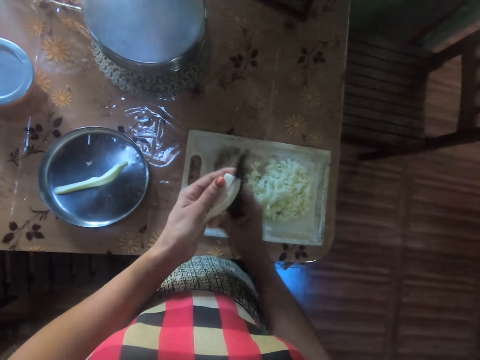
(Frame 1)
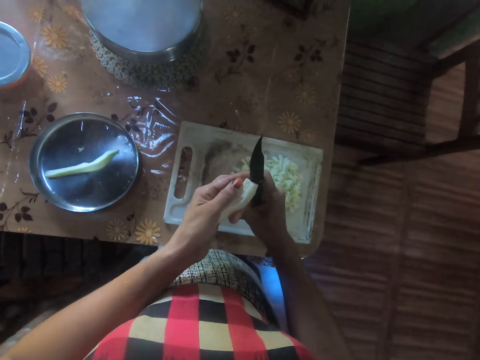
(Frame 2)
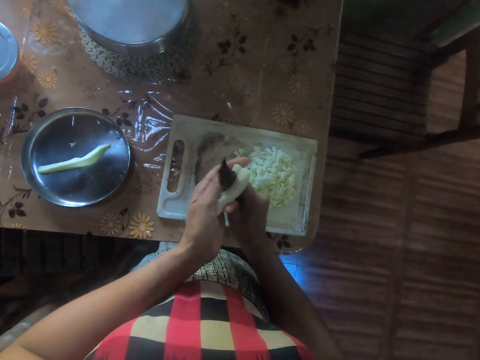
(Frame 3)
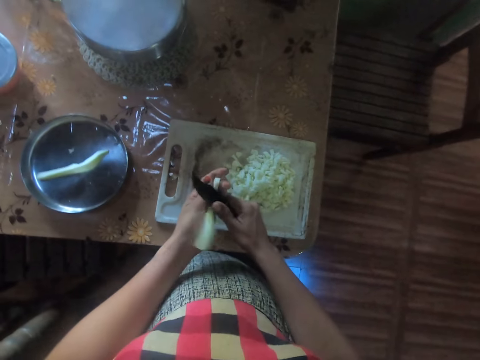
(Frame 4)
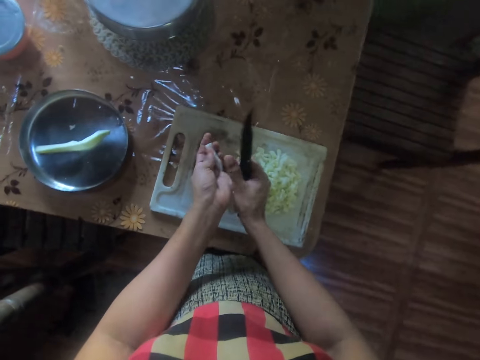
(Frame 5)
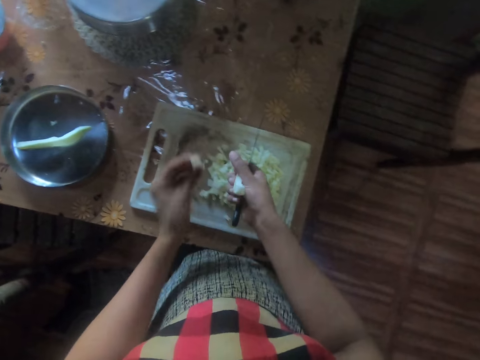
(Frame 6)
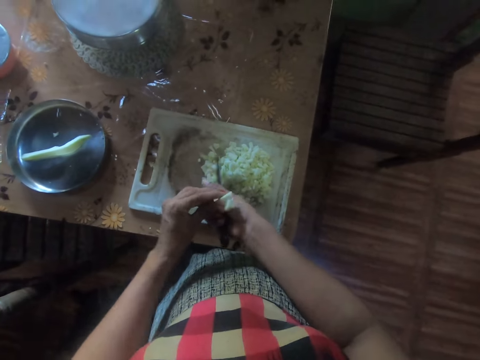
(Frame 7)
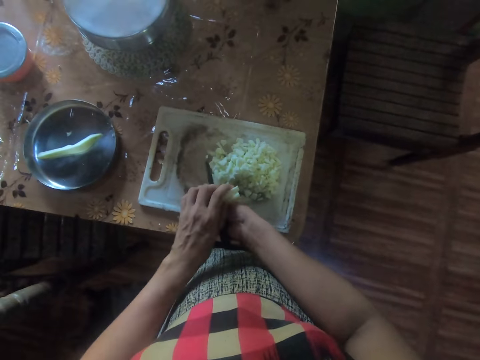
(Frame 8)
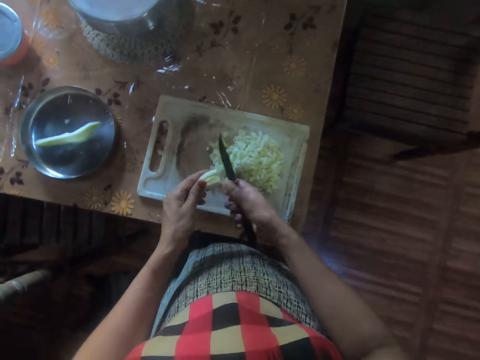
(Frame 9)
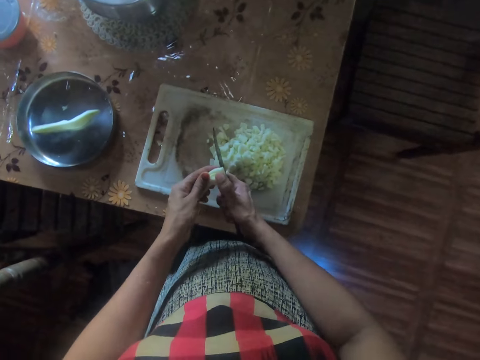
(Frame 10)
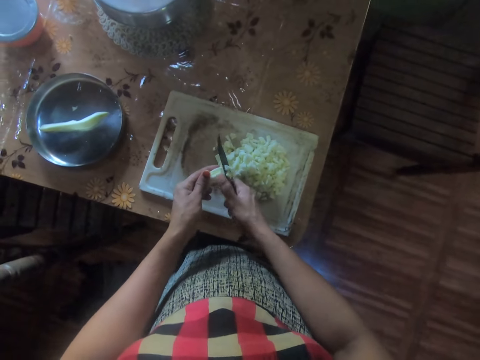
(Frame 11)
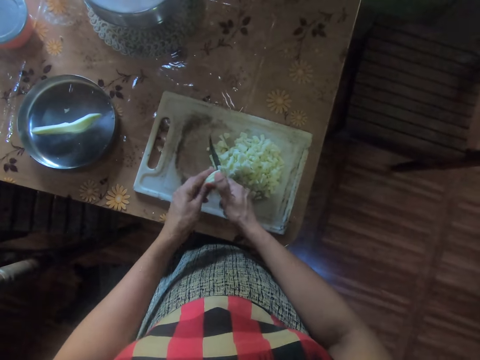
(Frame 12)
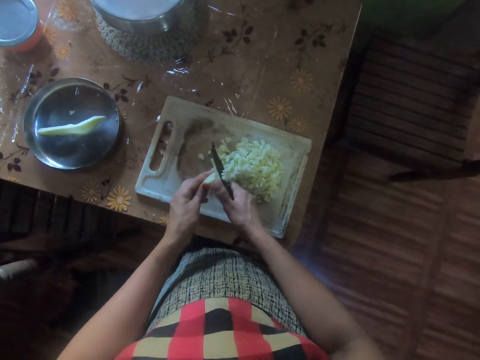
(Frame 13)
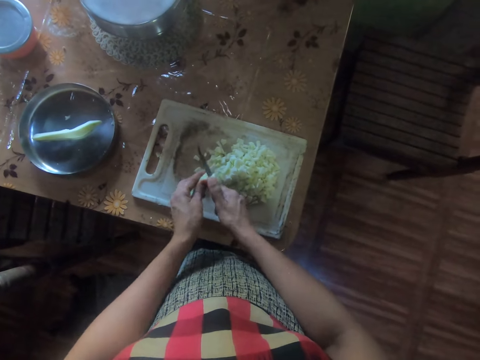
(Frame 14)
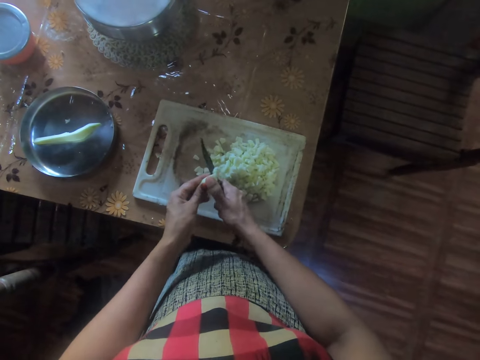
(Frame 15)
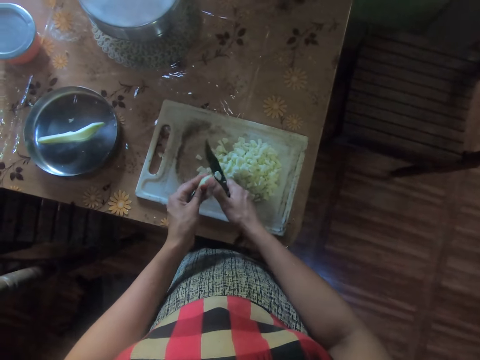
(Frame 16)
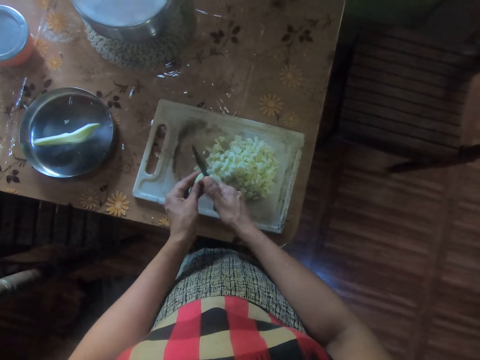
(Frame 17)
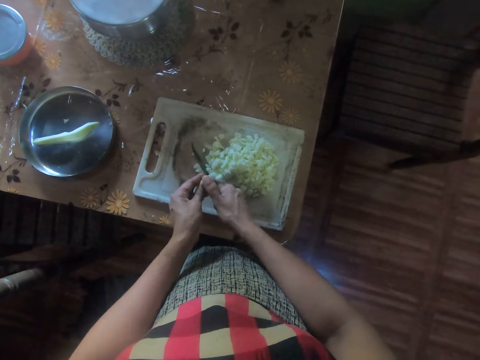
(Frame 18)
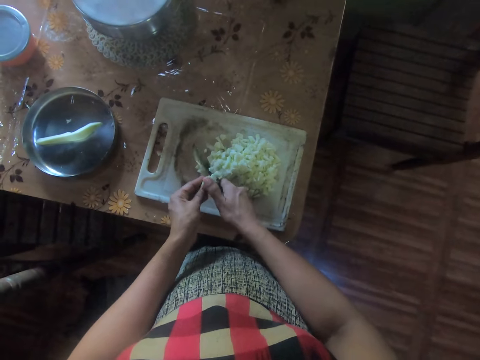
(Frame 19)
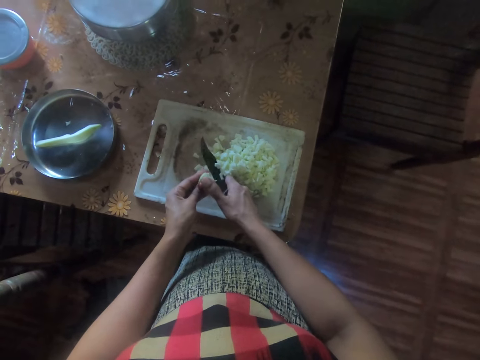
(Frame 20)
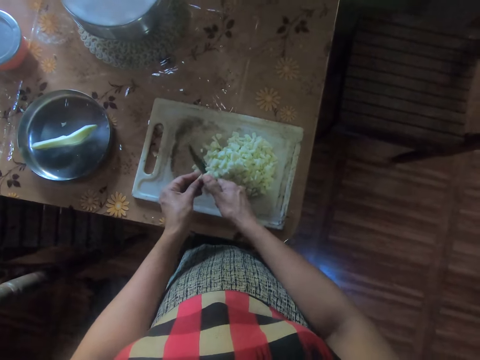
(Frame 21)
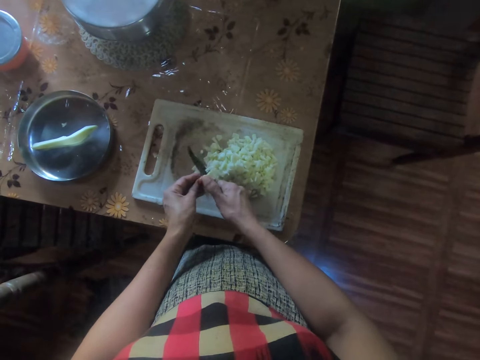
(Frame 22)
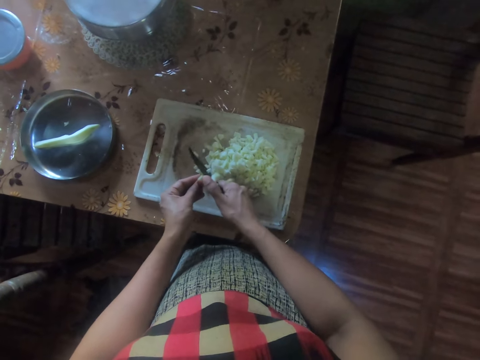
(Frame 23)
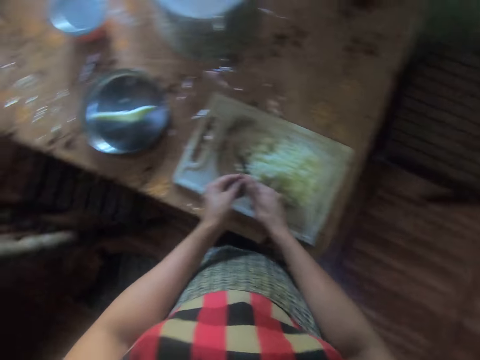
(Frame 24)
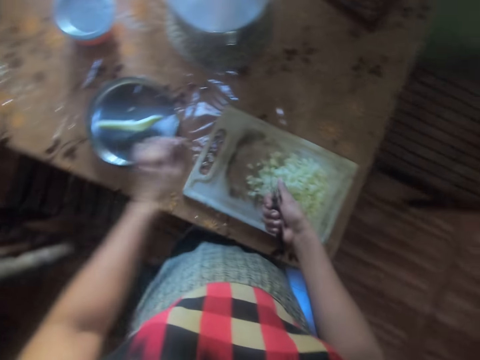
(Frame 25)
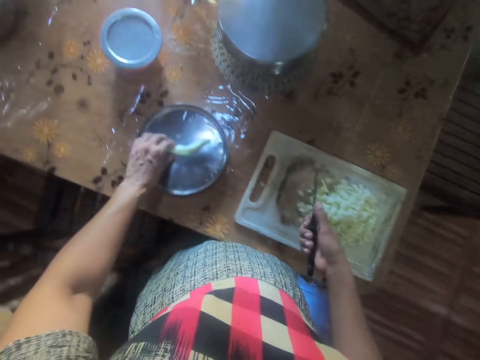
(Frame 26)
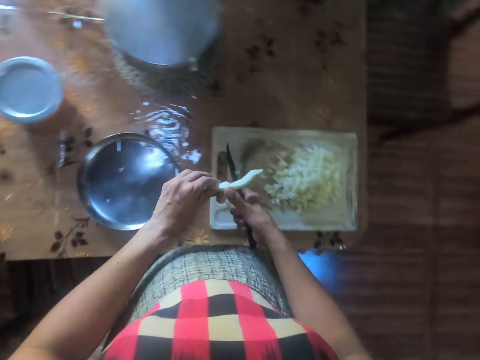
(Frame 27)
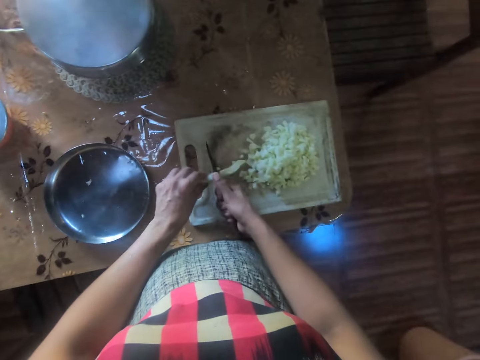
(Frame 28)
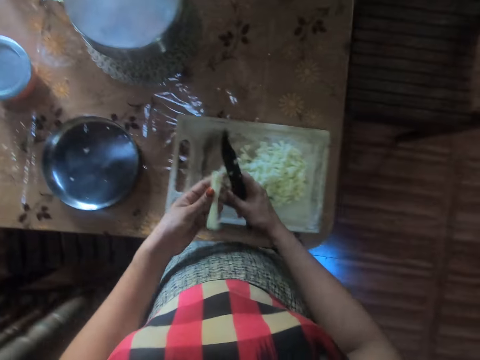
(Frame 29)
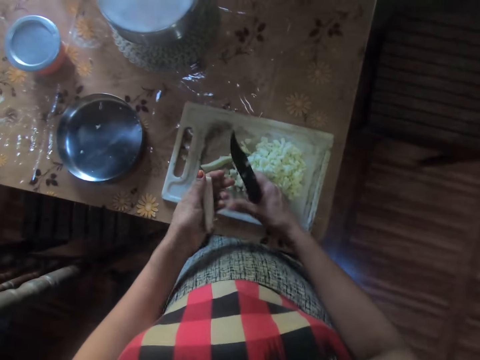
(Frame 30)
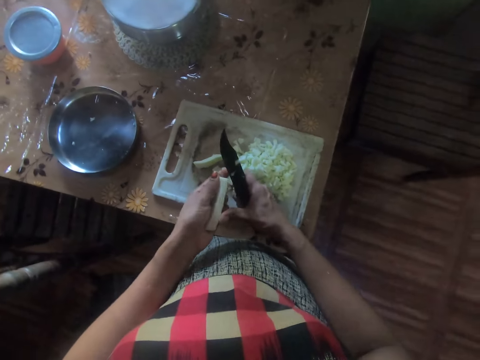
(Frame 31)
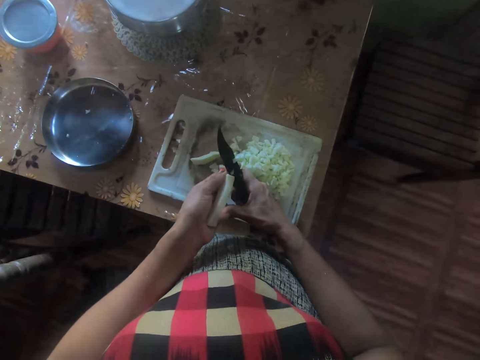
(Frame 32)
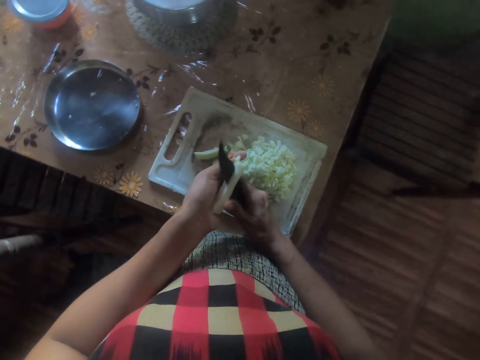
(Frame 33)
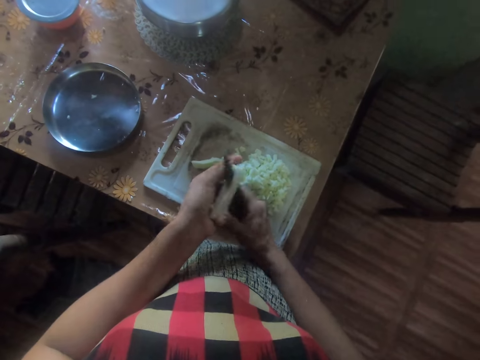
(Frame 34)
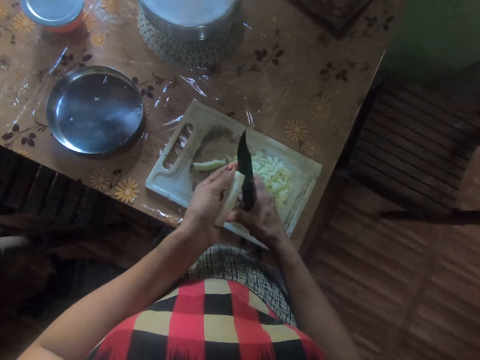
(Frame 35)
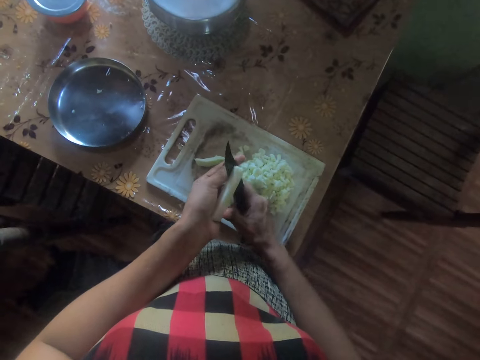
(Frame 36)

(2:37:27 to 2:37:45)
The camera wearer takes a piece of yam from the bowl. They cut the piece of yam in half with the knife. They cut the yam with the knife.

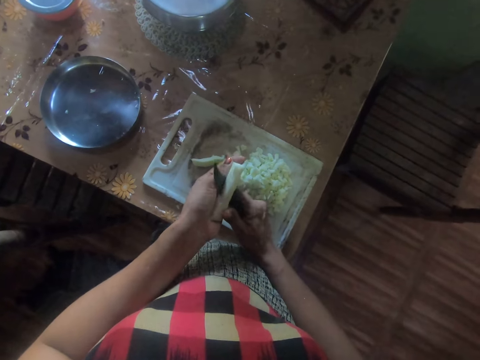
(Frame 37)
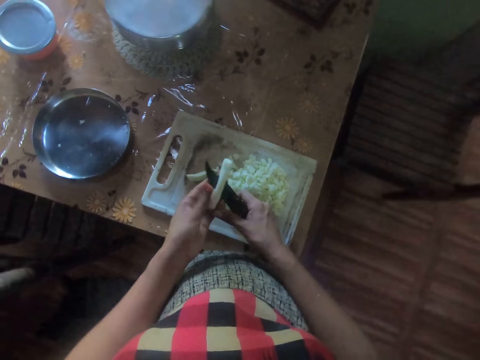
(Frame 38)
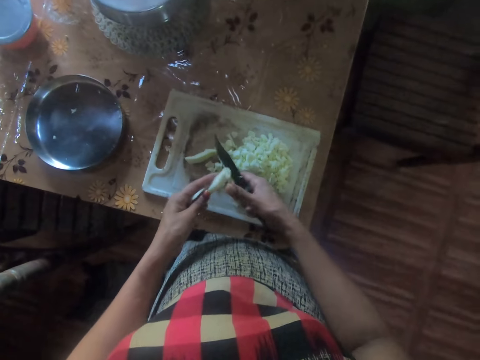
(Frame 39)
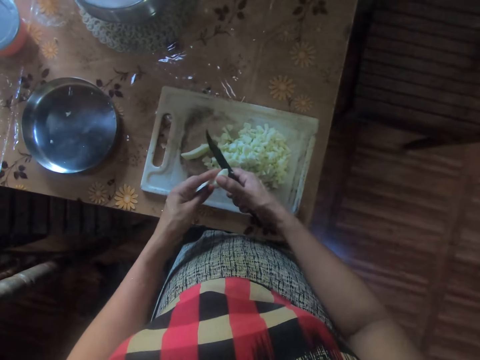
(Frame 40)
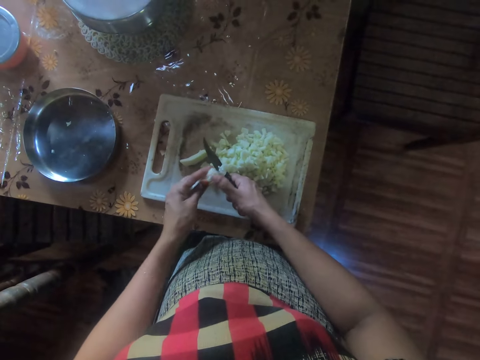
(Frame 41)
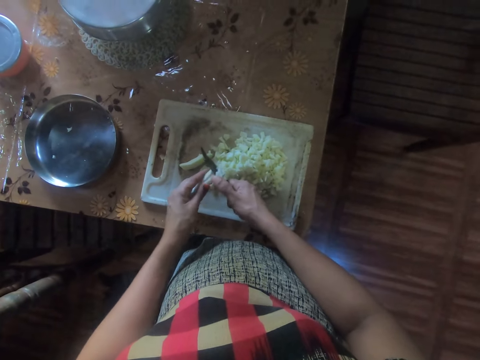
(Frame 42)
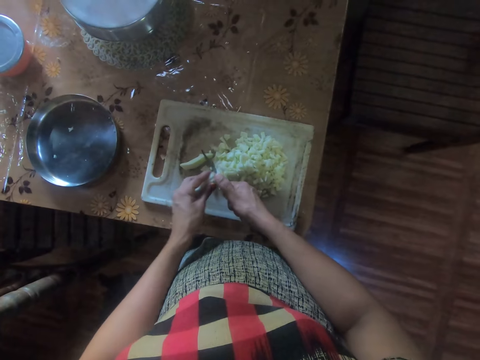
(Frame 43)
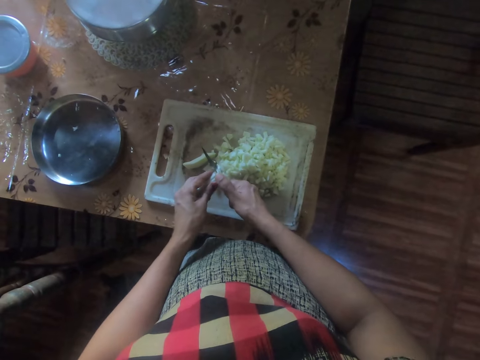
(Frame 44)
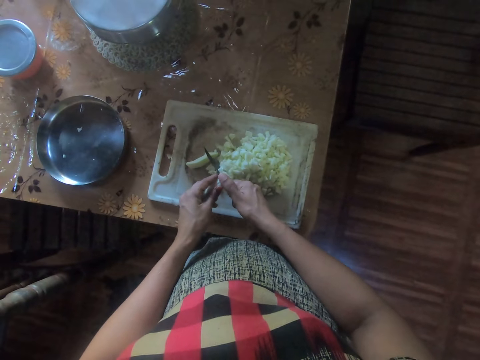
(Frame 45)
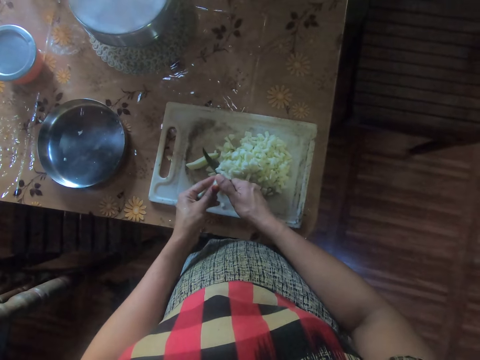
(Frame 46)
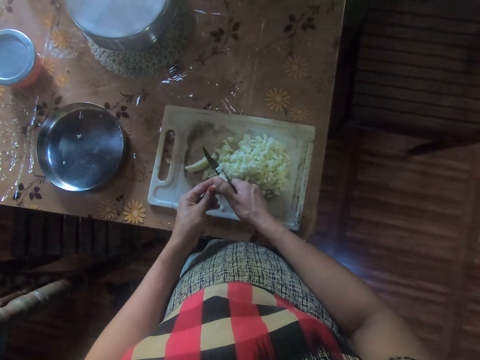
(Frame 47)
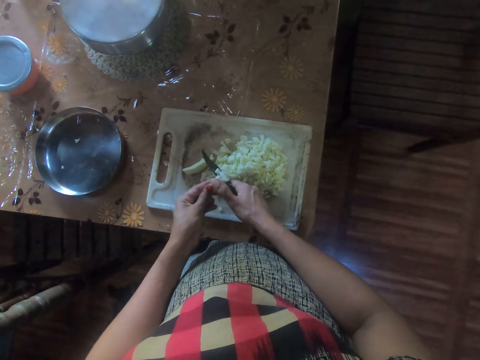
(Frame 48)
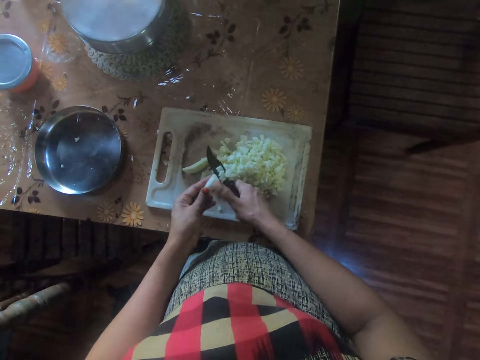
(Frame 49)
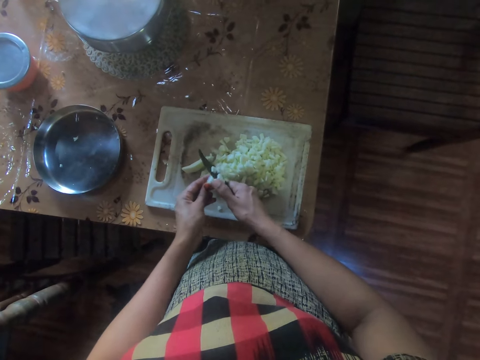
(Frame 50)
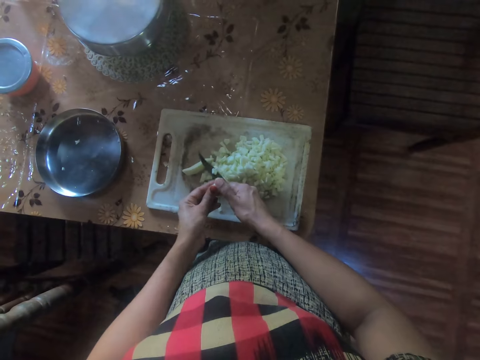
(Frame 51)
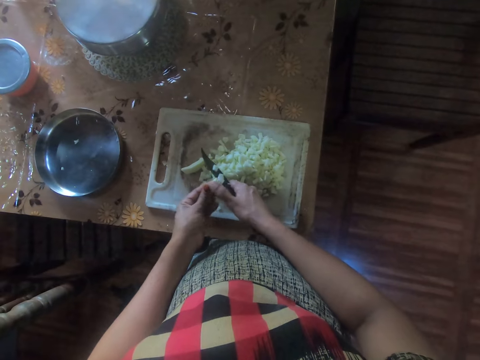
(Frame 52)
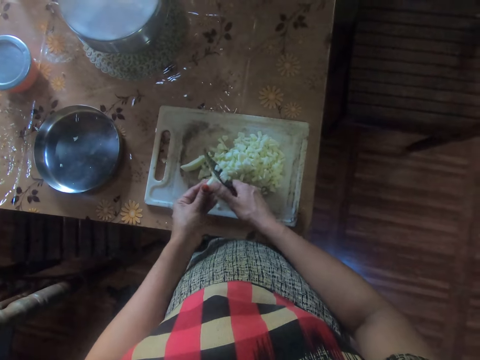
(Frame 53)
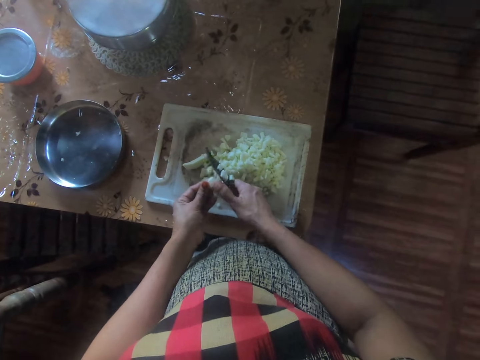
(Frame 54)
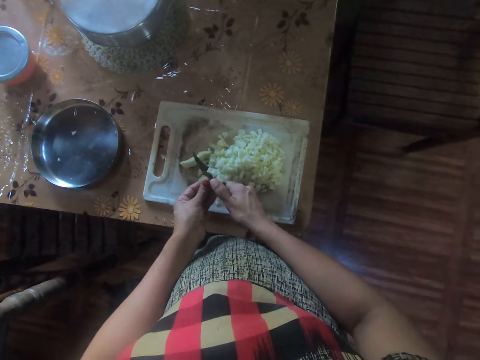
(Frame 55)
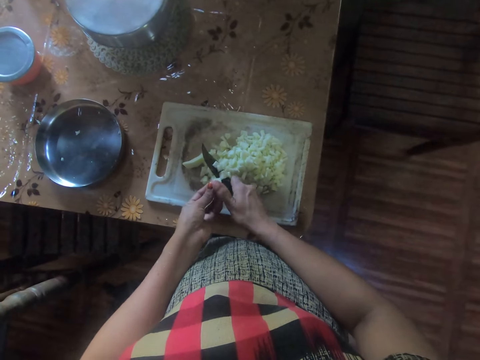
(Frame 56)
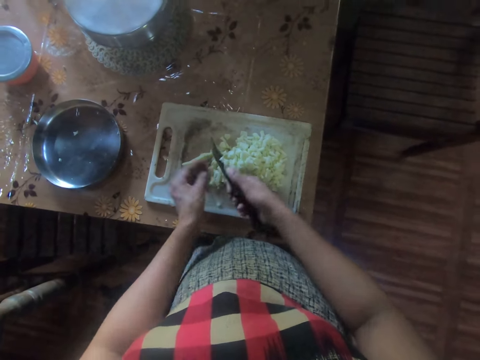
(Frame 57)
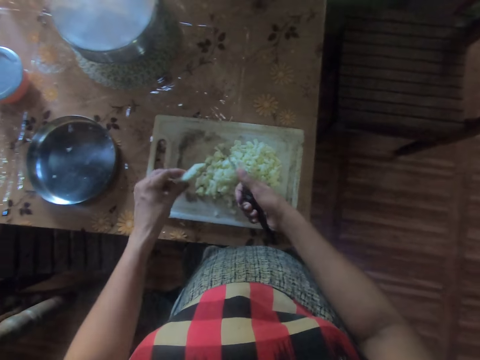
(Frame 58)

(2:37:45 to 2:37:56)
The camera wearer takes a piece of yam from the chopping board with her left hand.
